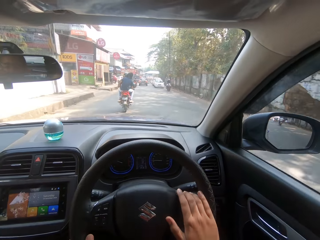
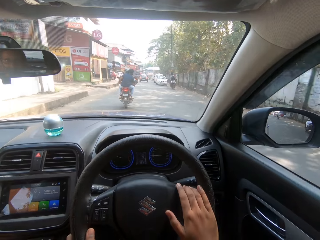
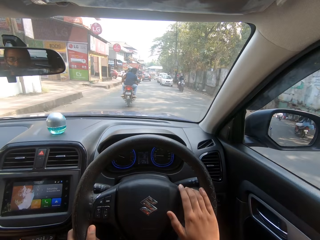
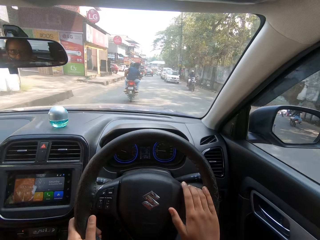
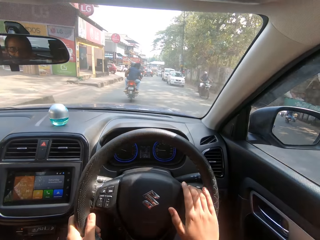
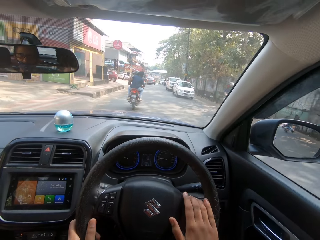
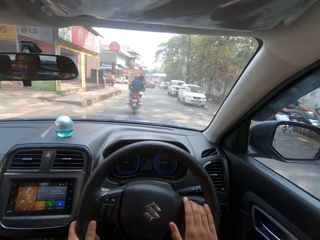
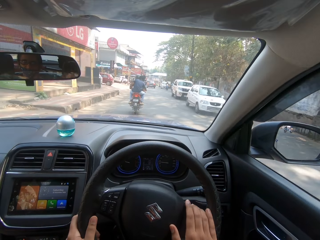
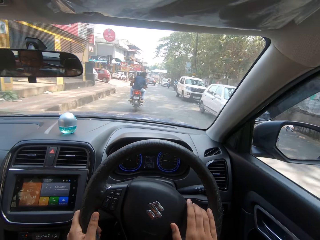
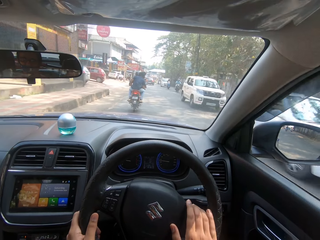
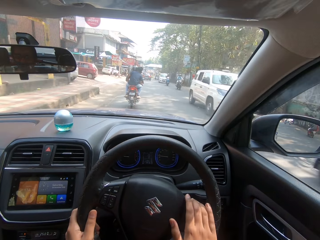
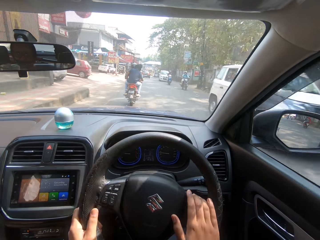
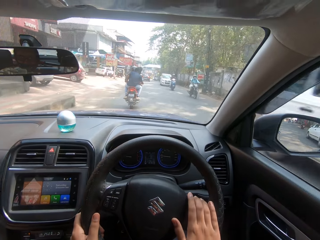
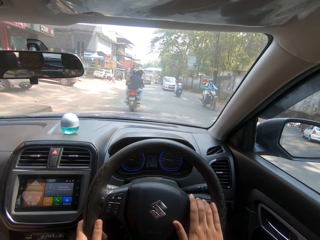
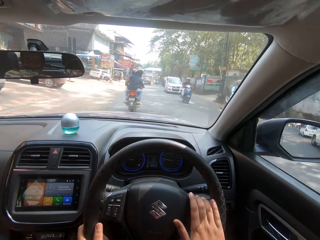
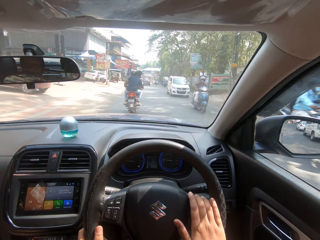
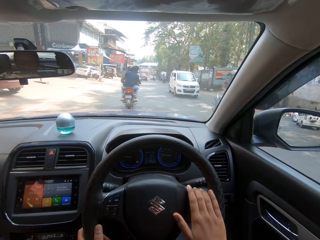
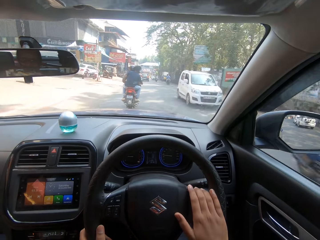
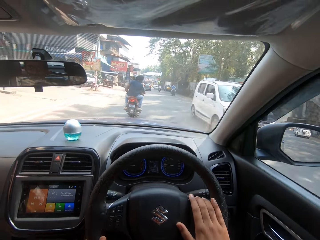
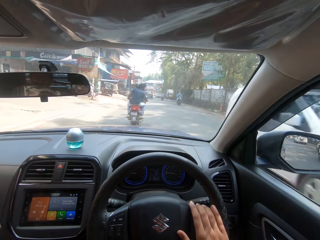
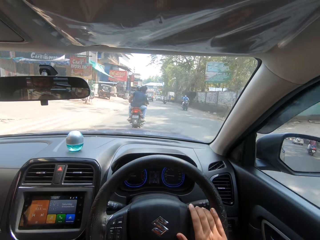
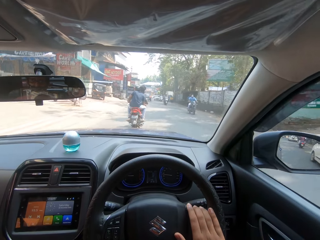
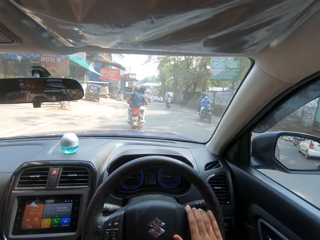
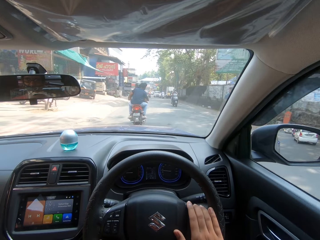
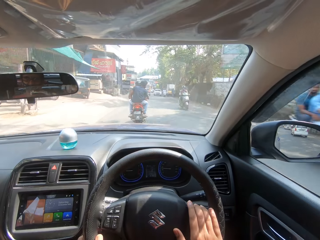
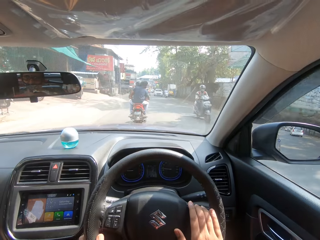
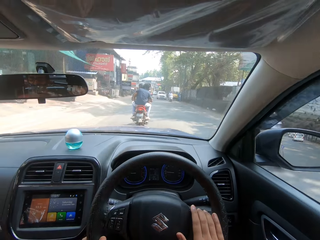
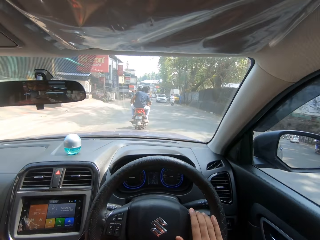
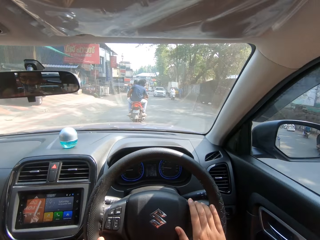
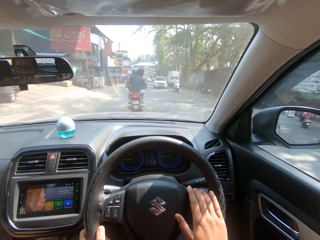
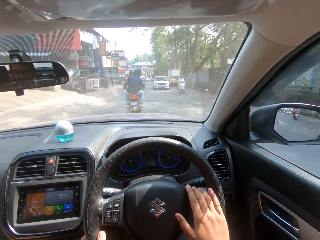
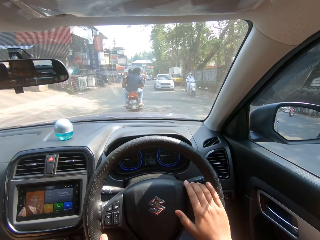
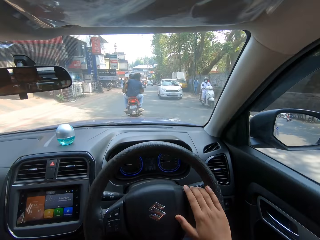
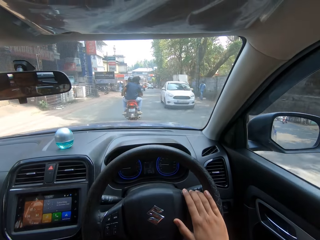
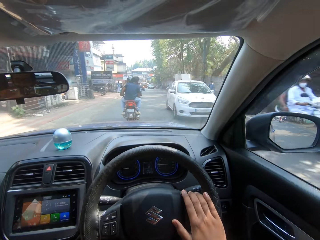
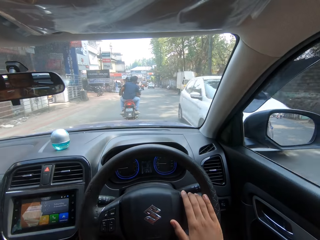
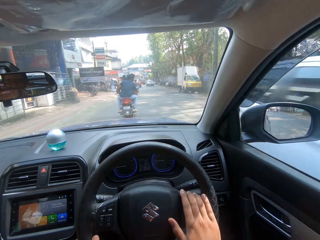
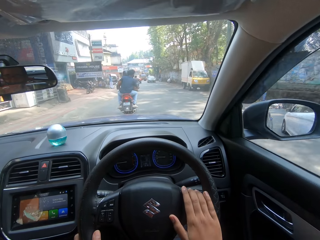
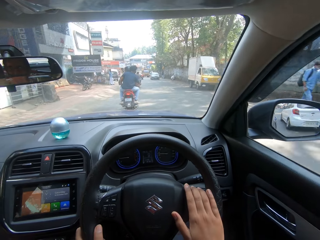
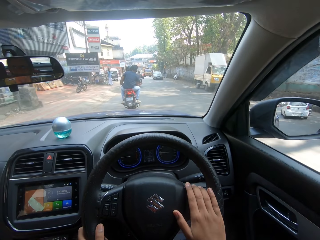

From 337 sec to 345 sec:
The camera wearer drives forward the car on the road. They turn the steering wheel in the car. They drive forward the car on the road. They turn the steering wheel in the car. They drive forward the car on the road.

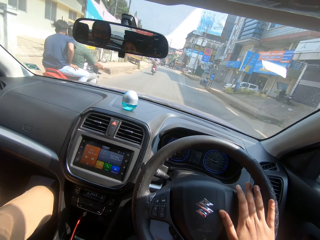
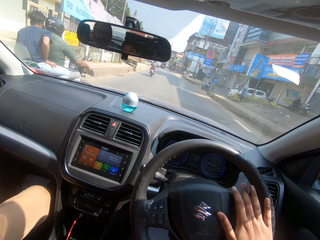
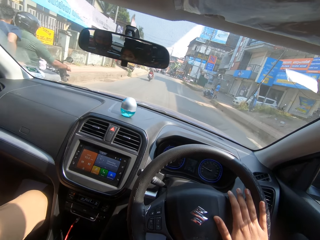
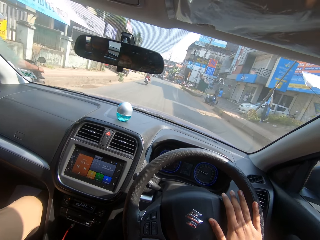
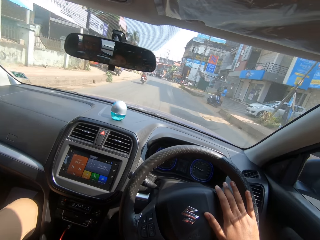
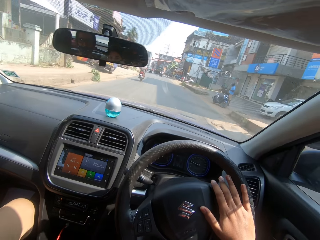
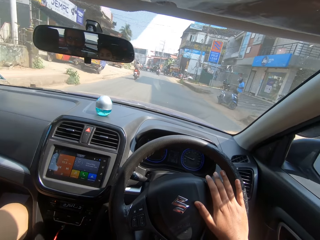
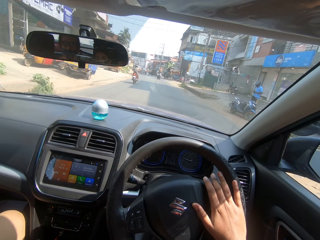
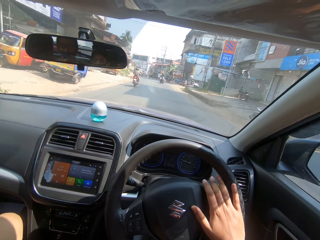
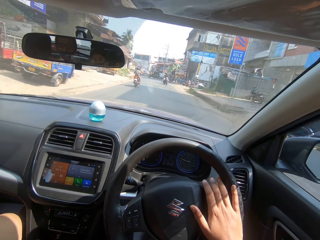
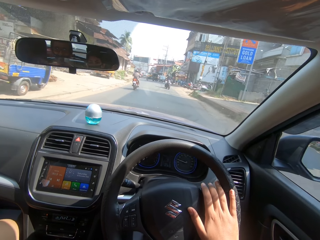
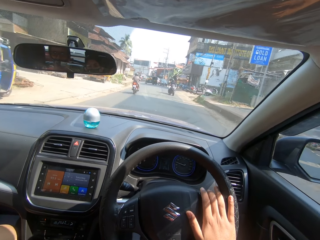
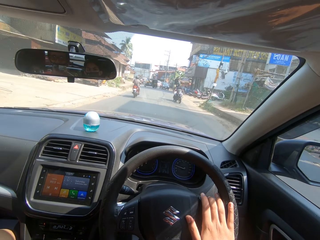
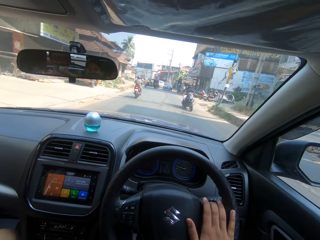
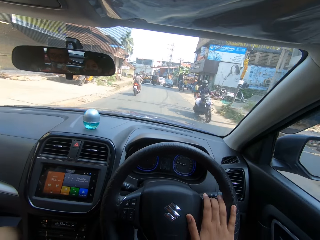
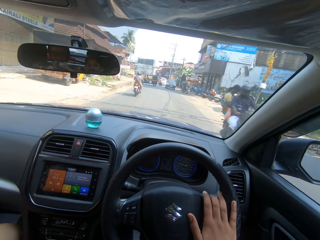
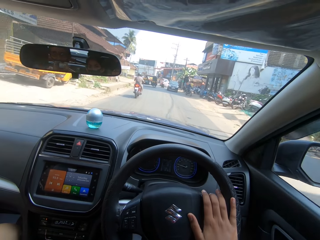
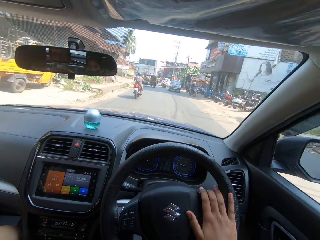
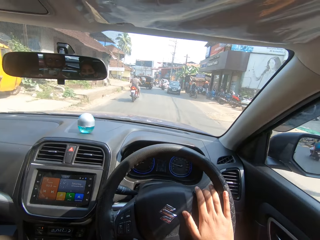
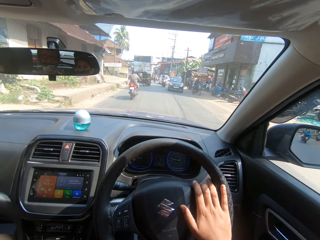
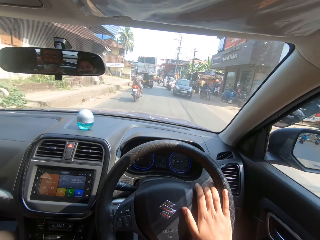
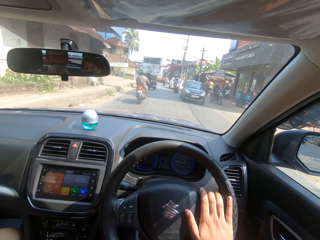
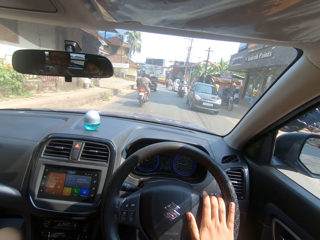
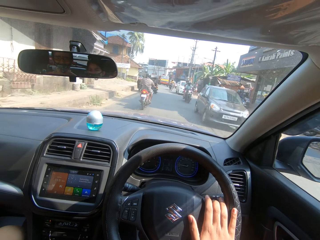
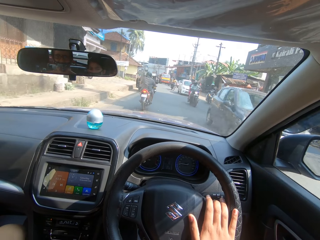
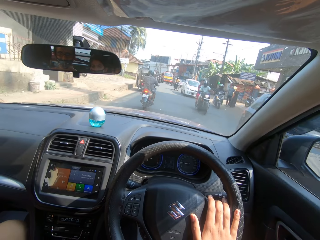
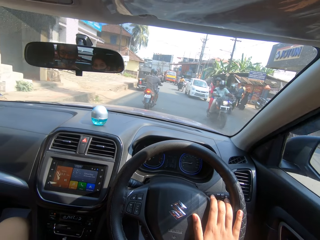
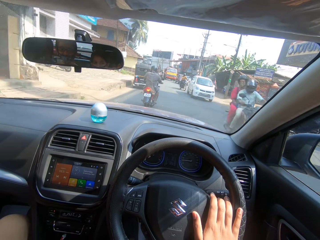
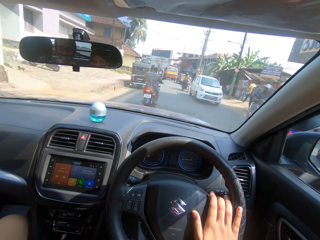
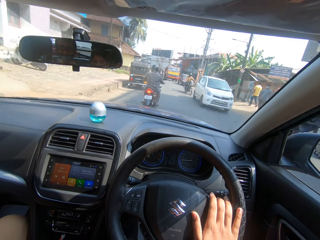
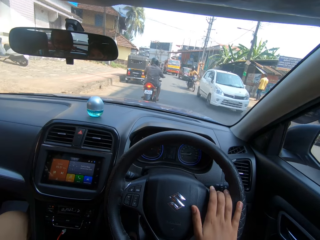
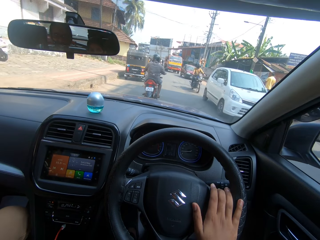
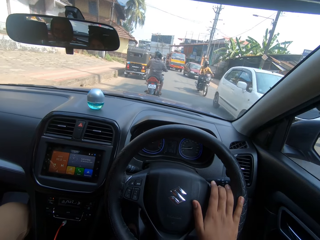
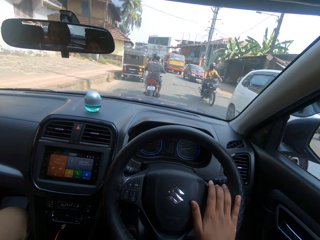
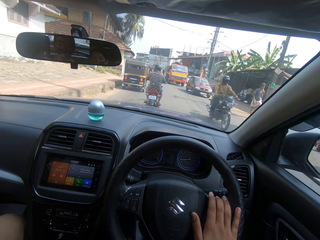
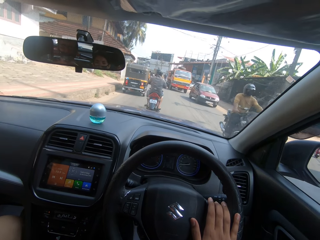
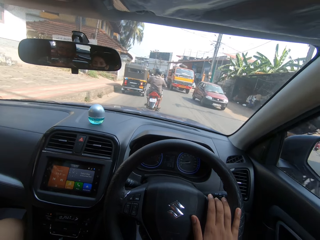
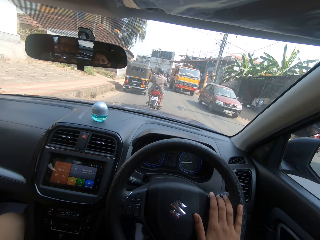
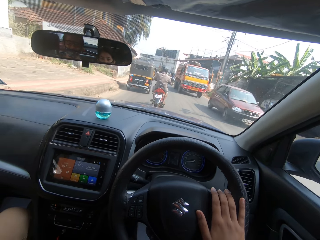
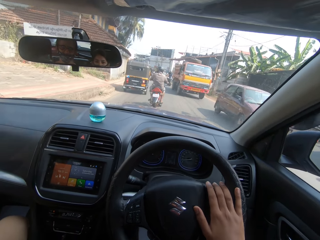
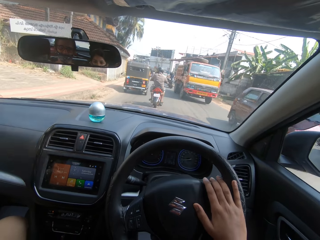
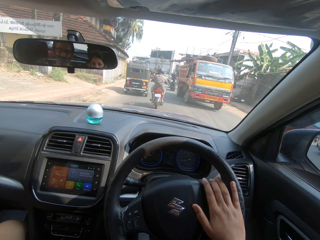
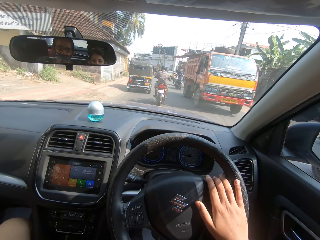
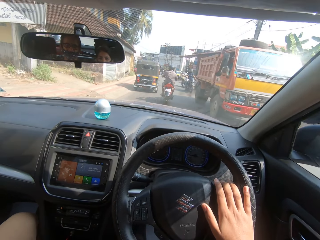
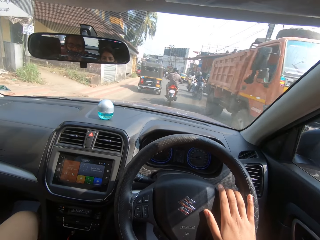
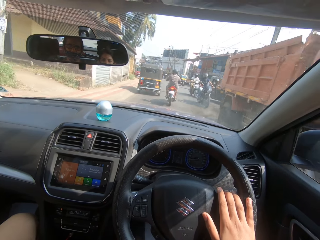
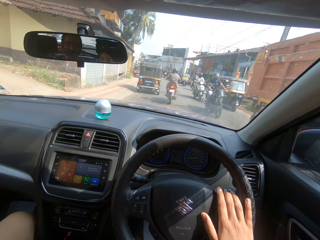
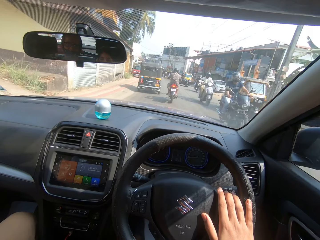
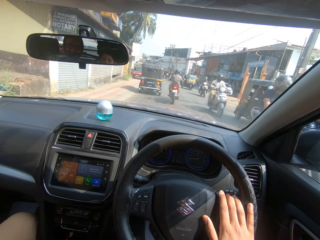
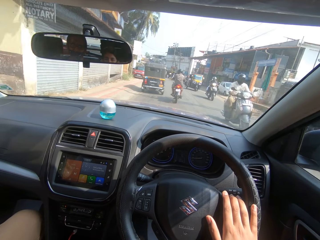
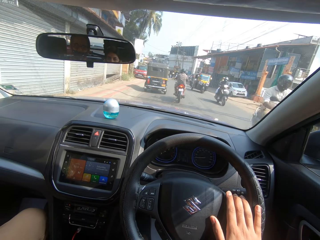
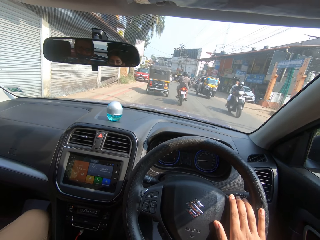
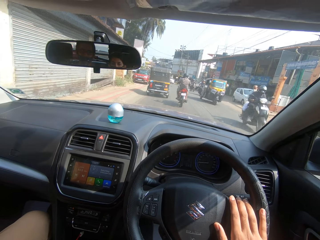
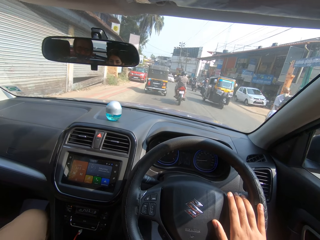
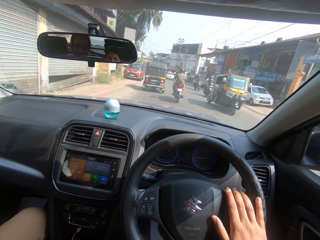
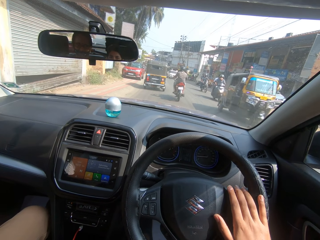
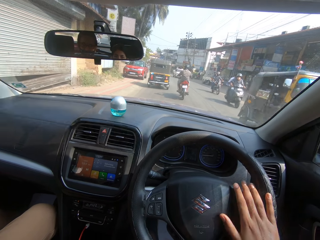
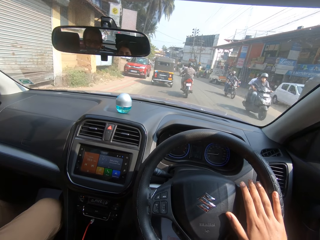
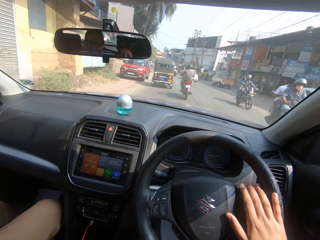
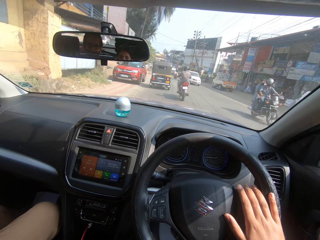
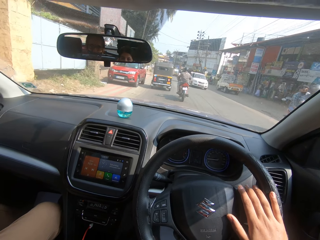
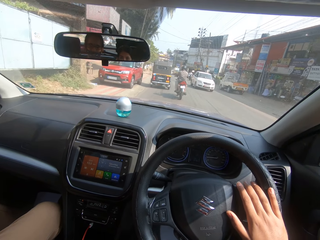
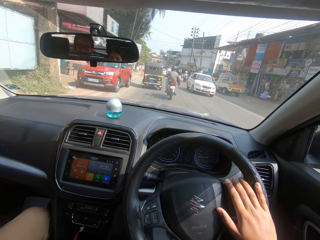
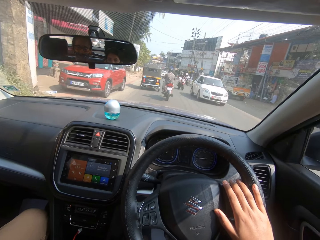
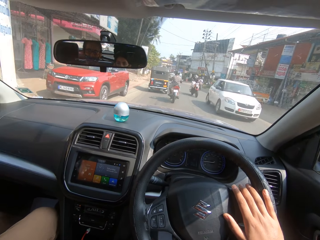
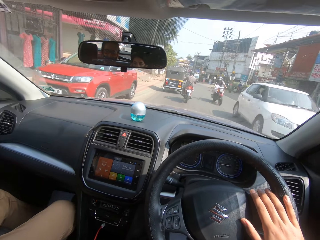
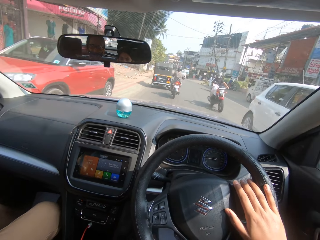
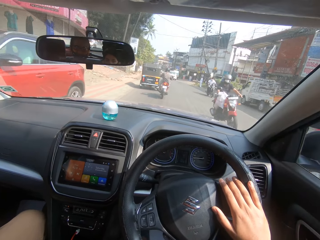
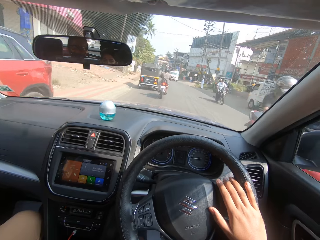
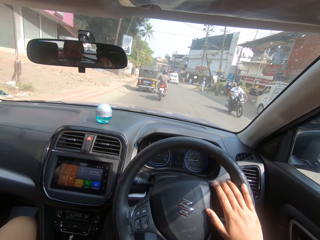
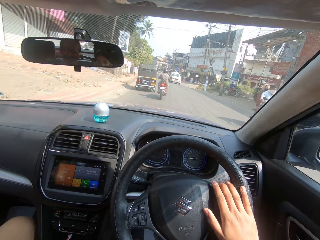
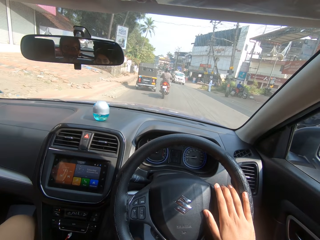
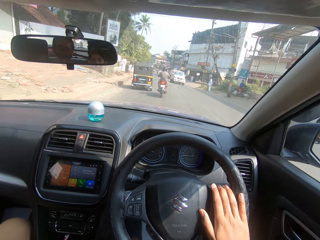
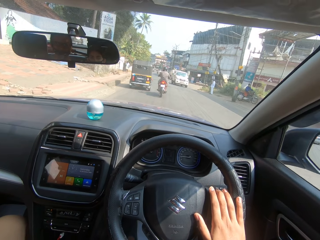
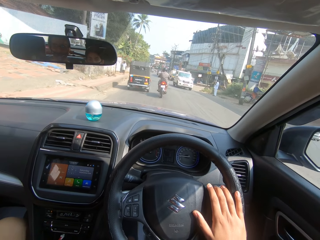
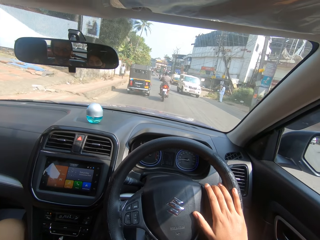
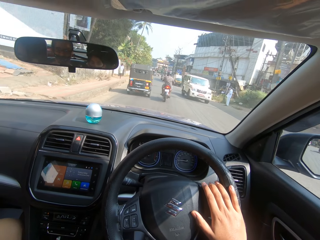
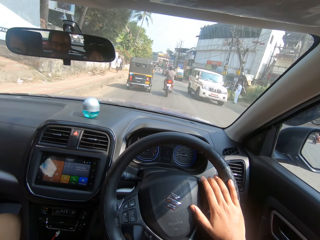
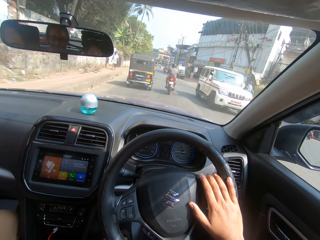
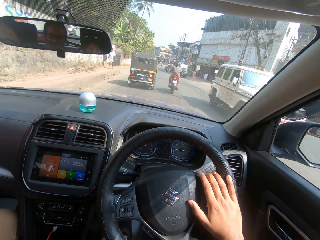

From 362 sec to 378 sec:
The camera wearer drives forward the car on the road. They turn the steering wheel in the car. They drive forward the car on the road. They turn the steering wheel in the car. They drive forward the car on the road. They converse in the car. They drive forward the car on the road. They turn the steering wheel in the car. They drive forward the car on the road. They turn the steering wheel in the car. They drive forward the car on the road. They turn the steering wheel in the car. They drive forward the car on the road. They turn the steering wheel in the car.
